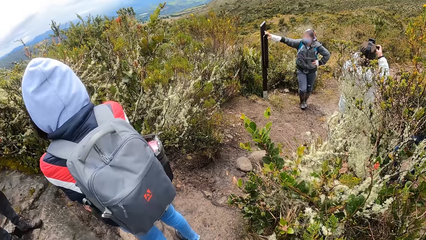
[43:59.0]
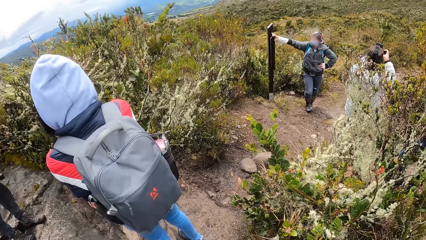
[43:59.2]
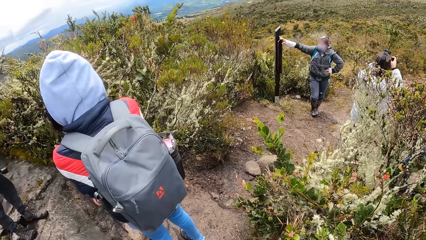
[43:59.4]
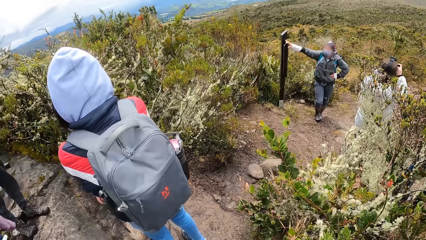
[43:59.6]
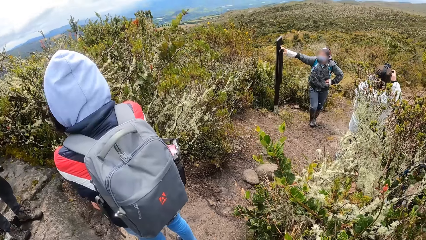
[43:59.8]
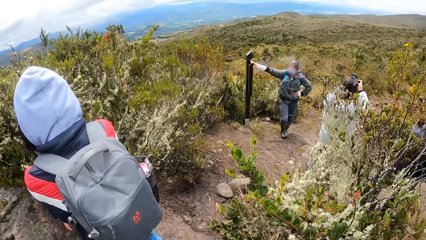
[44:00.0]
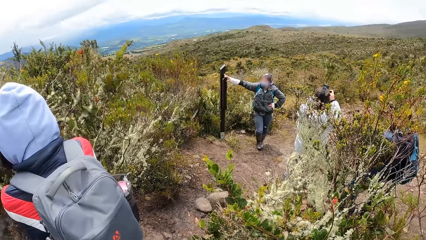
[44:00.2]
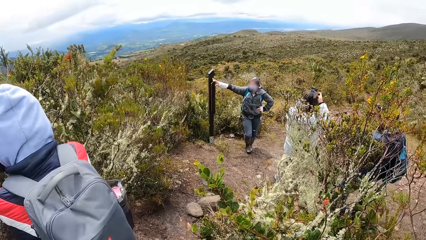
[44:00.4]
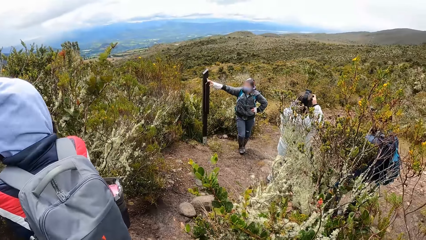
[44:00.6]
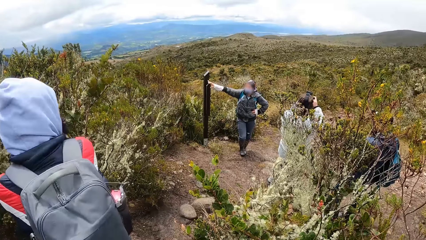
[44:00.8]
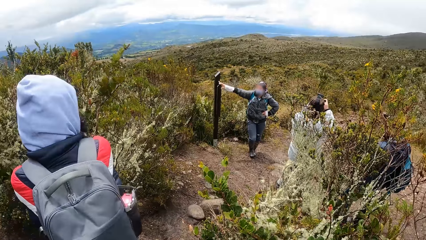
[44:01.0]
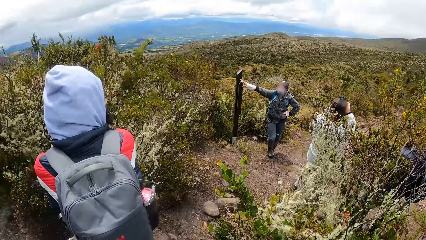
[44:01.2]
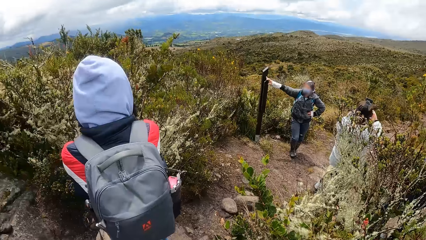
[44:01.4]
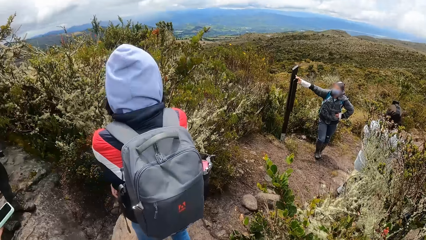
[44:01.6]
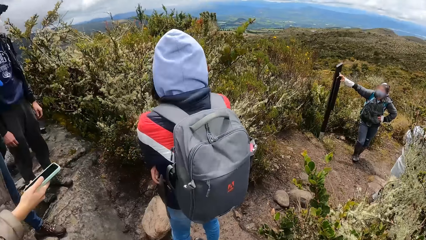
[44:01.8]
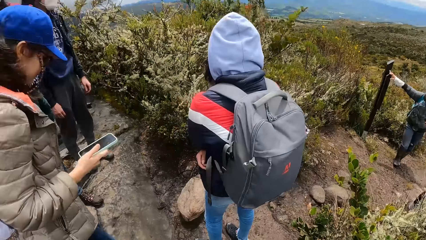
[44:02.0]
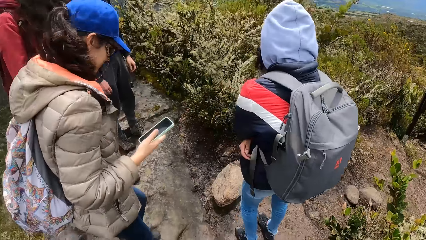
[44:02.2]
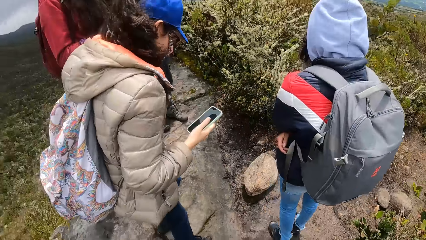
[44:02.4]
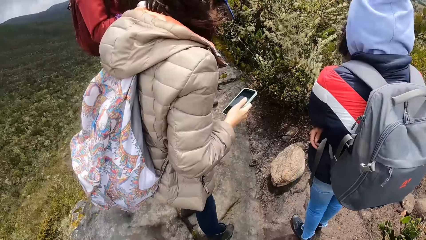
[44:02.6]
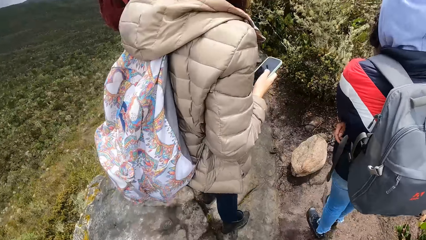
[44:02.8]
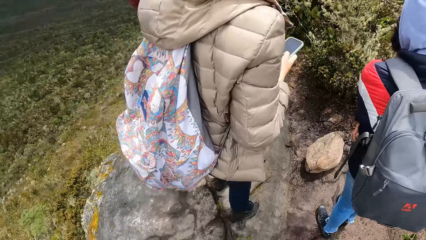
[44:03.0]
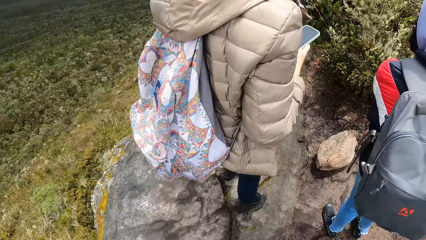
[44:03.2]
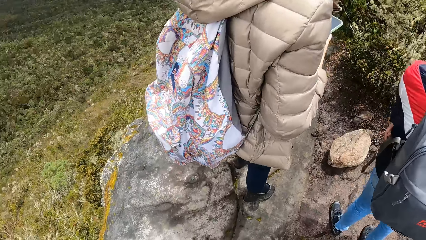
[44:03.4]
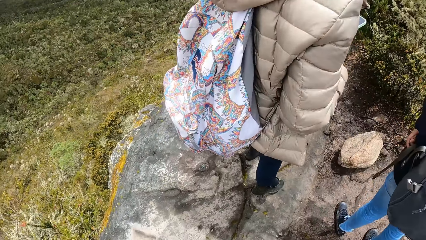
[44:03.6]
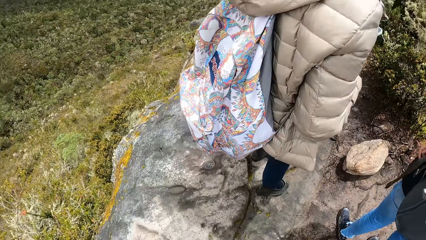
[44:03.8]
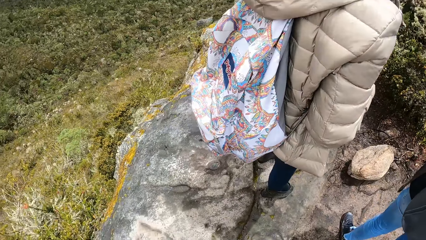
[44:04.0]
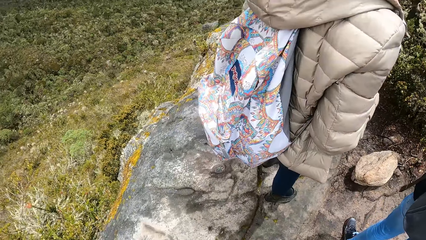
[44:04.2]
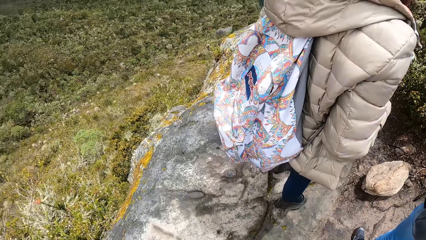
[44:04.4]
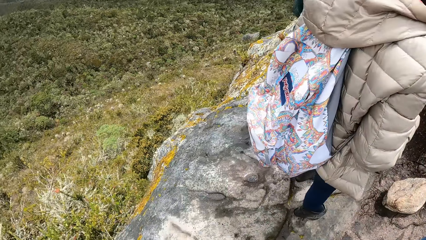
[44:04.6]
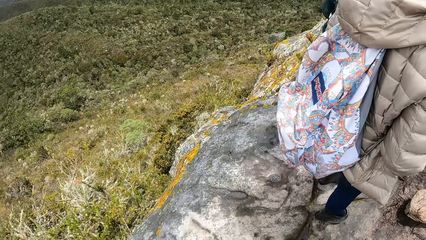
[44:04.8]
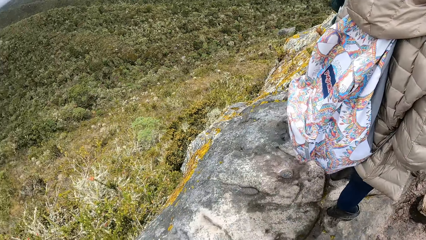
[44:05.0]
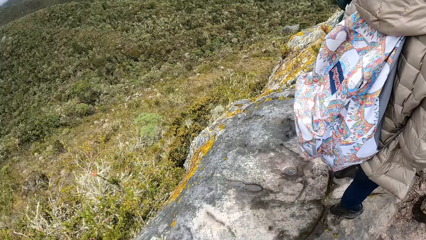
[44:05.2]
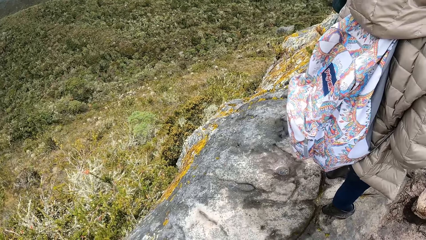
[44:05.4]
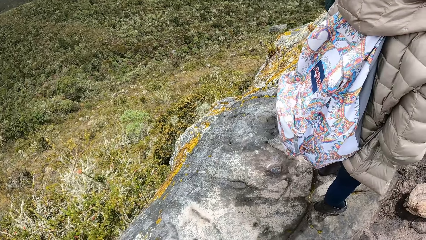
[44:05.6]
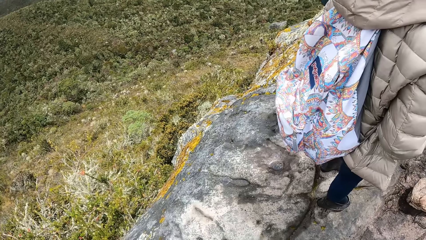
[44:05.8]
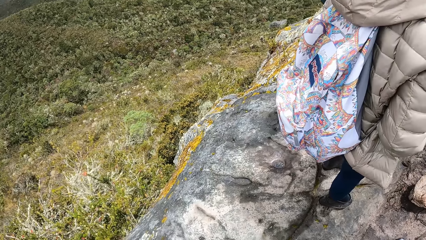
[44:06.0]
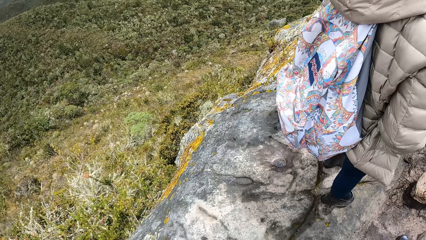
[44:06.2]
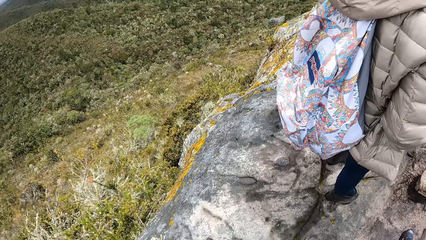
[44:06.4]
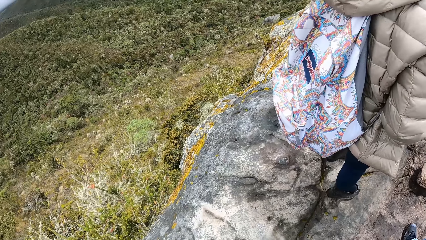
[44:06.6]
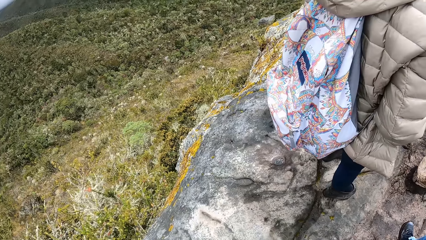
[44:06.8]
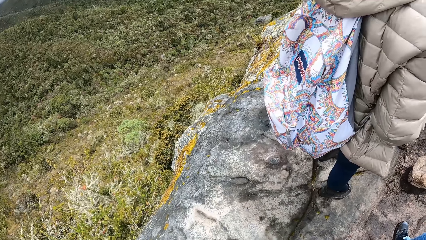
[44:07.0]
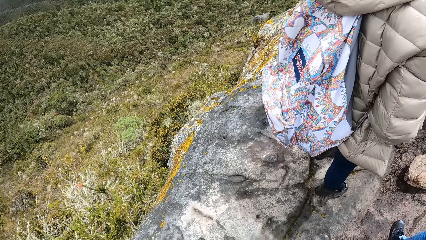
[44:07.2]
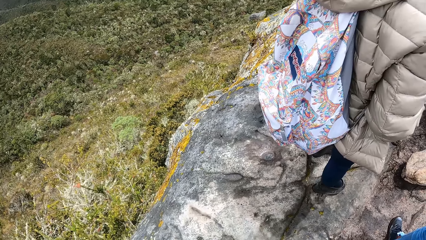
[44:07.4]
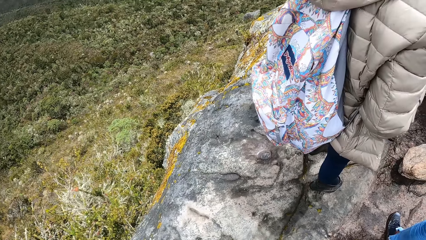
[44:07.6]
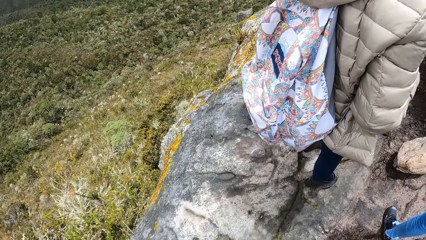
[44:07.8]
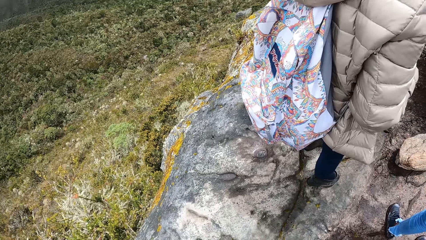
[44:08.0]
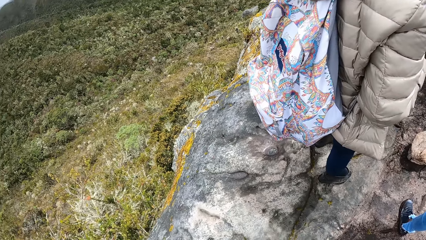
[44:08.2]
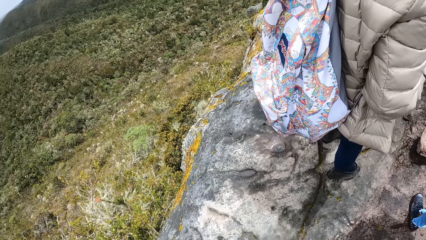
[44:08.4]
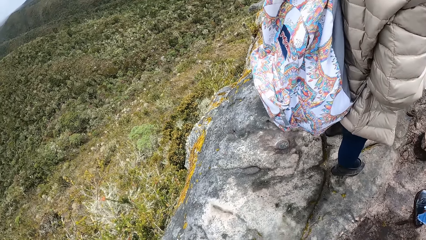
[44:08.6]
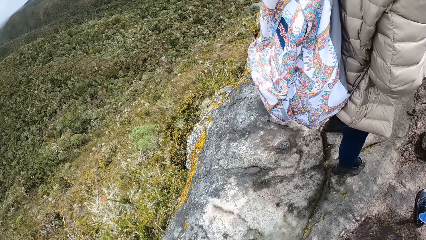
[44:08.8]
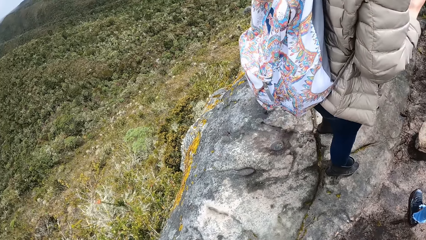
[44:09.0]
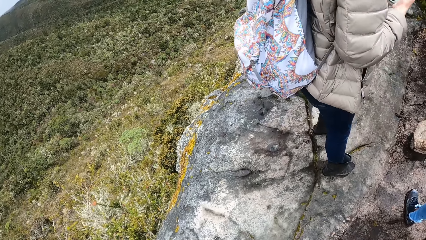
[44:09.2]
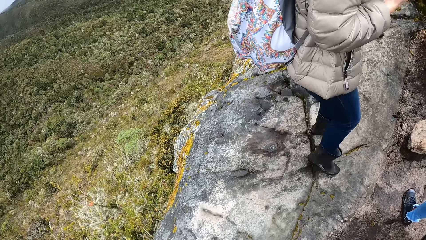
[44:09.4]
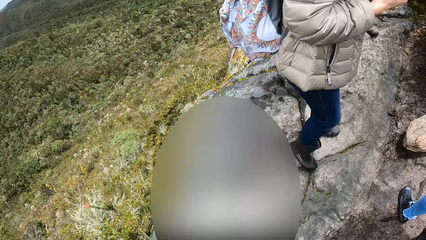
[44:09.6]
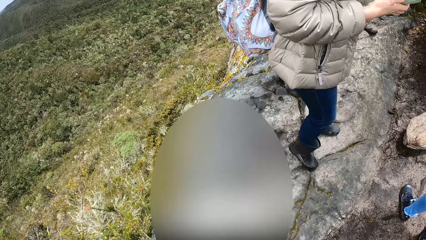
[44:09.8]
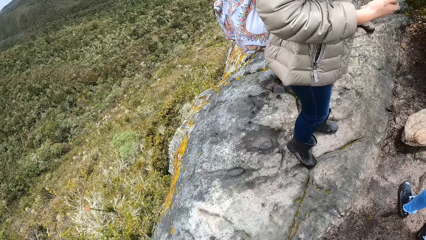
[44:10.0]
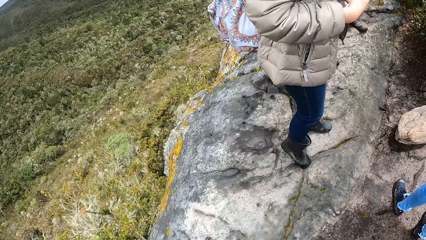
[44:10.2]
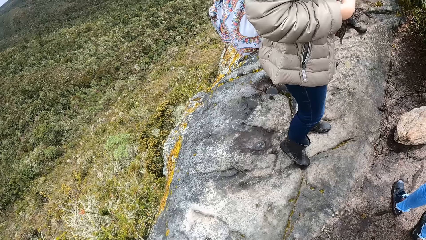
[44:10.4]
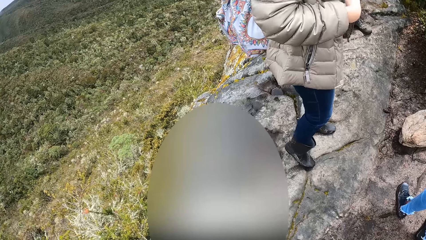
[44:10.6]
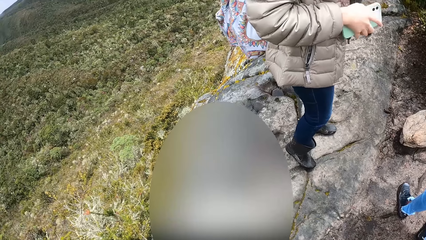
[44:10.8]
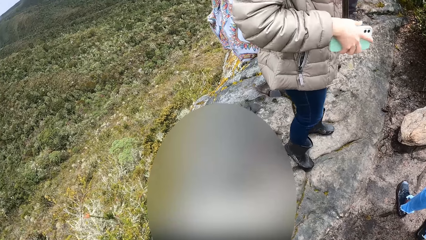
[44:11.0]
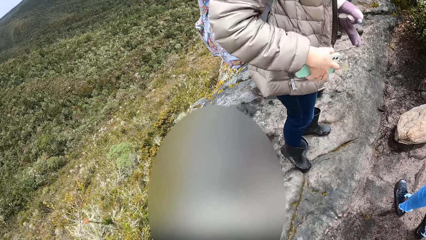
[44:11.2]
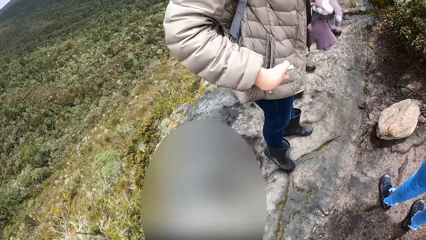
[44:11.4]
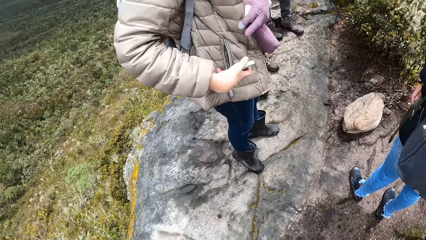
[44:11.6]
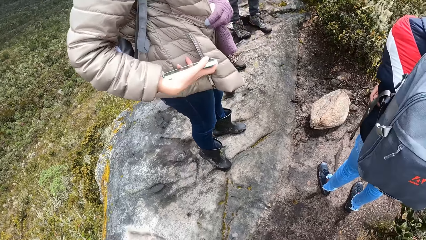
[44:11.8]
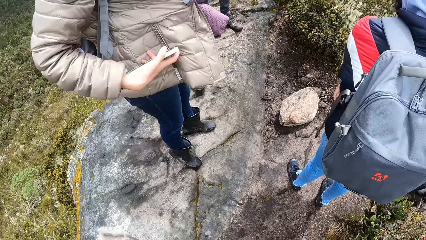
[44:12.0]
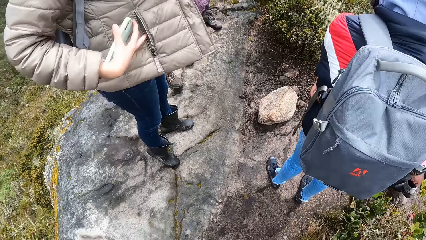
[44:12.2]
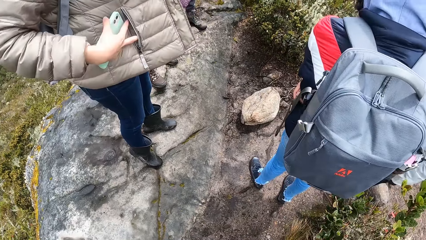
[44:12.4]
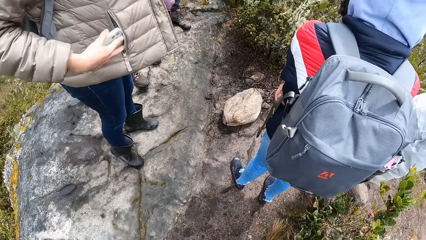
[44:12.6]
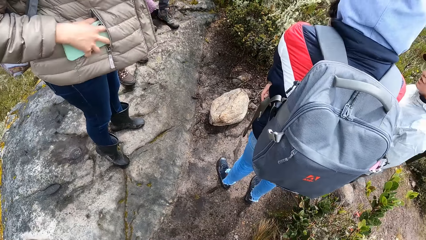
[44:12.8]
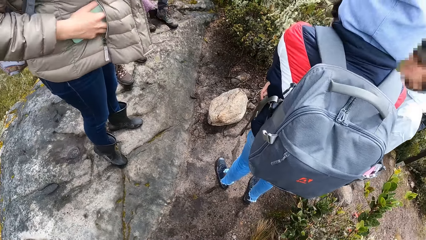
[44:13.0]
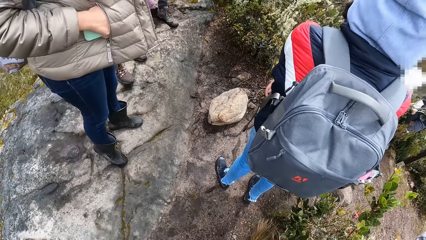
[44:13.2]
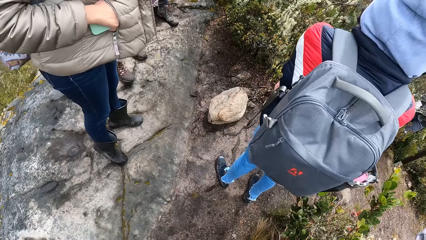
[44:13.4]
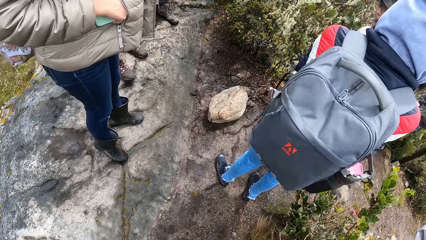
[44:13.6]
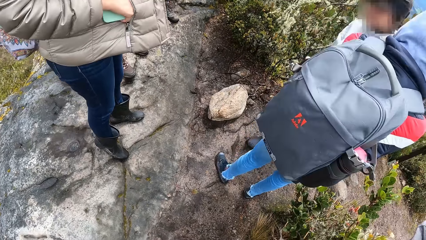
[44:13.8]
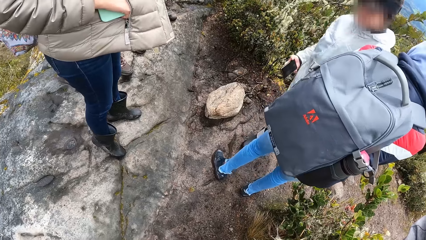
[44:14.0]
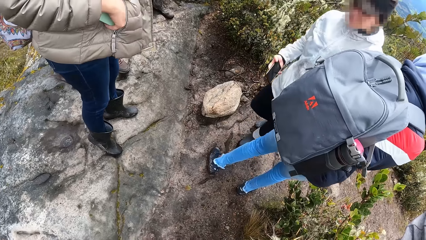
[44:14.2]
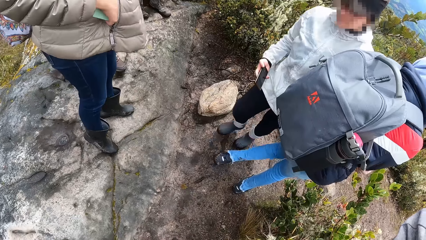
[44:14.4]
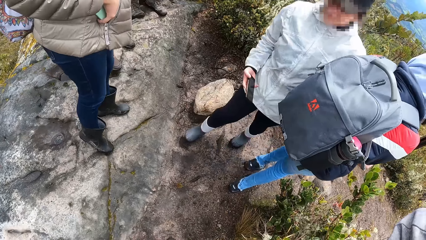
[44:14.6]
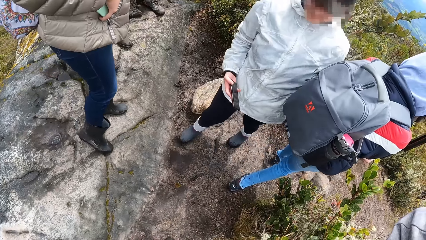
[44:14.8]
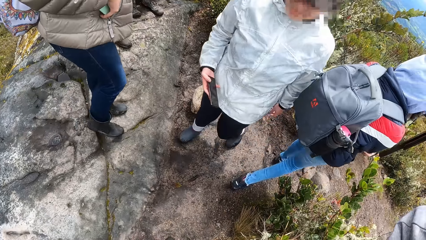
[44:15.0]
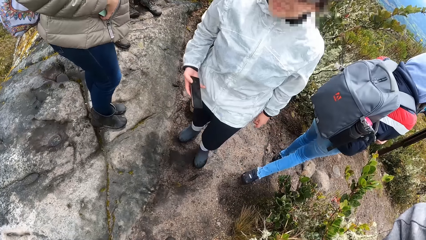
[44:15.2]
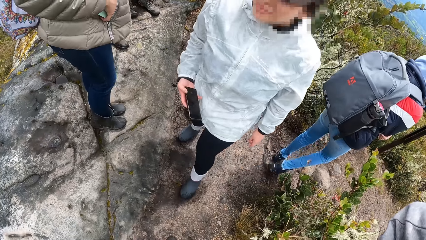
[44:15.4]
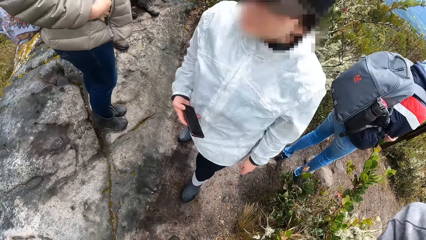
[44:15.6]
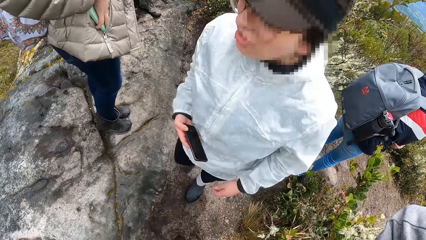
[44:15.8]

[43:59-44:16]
The camera wearer looks down the hills.
